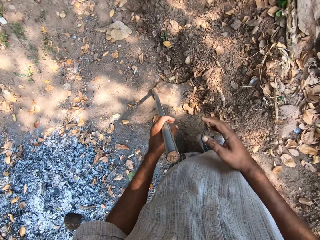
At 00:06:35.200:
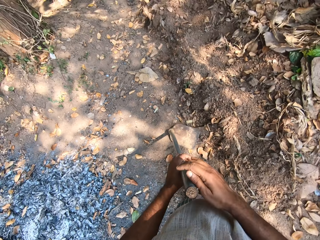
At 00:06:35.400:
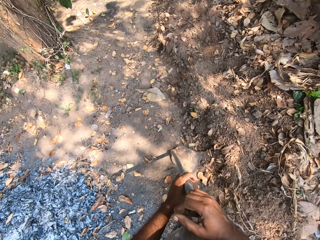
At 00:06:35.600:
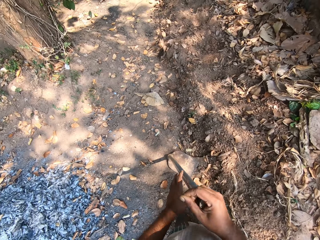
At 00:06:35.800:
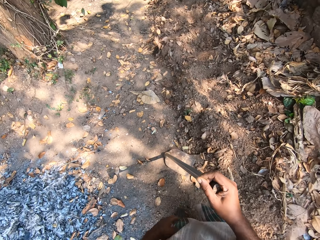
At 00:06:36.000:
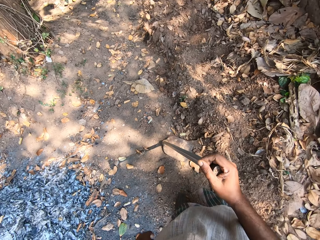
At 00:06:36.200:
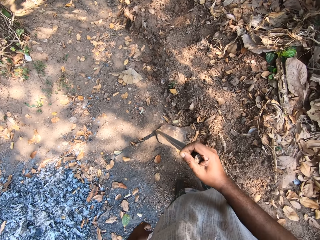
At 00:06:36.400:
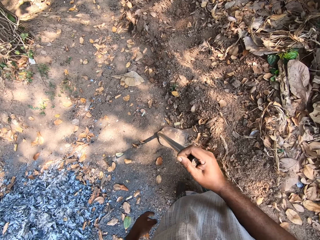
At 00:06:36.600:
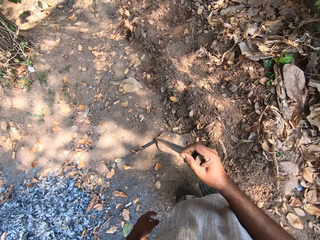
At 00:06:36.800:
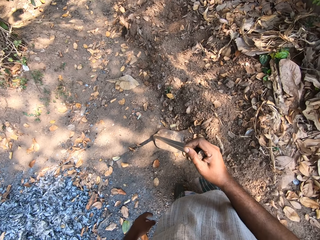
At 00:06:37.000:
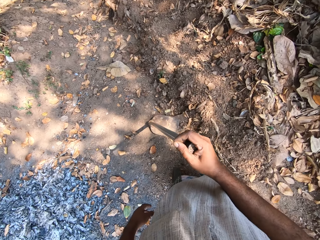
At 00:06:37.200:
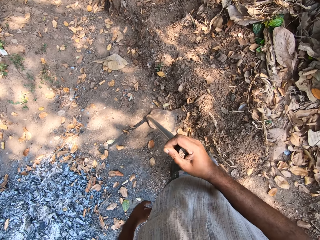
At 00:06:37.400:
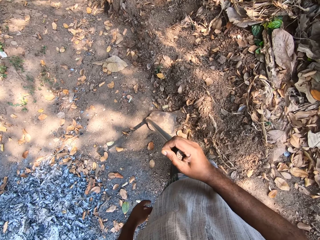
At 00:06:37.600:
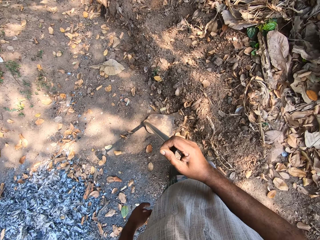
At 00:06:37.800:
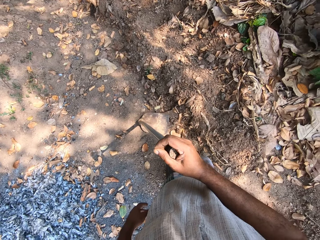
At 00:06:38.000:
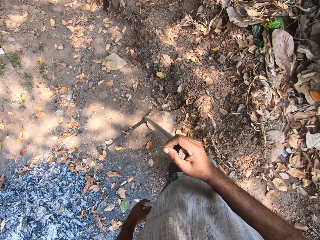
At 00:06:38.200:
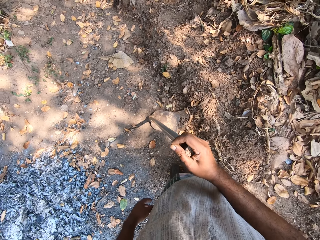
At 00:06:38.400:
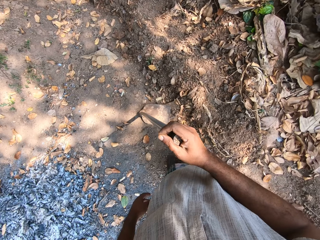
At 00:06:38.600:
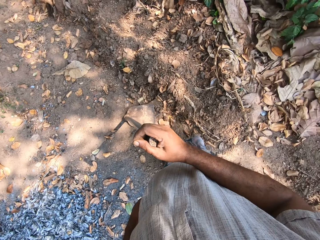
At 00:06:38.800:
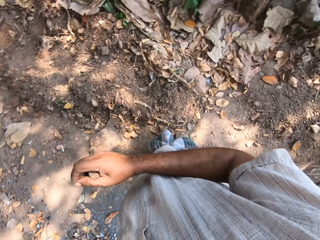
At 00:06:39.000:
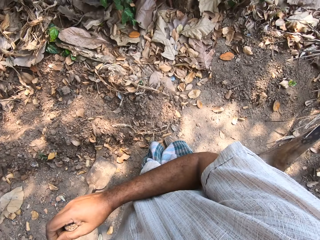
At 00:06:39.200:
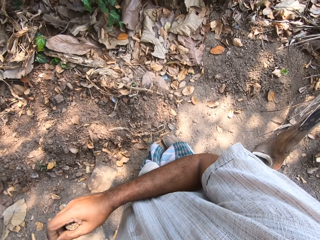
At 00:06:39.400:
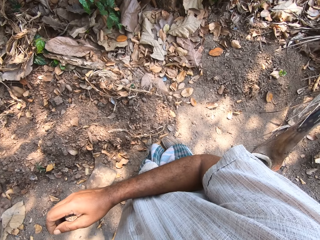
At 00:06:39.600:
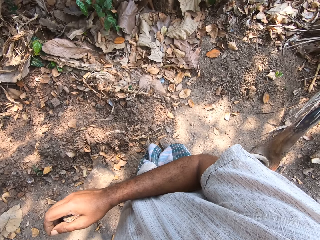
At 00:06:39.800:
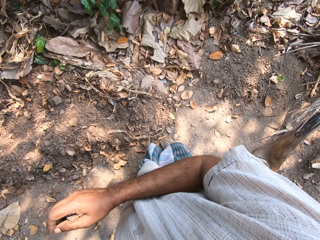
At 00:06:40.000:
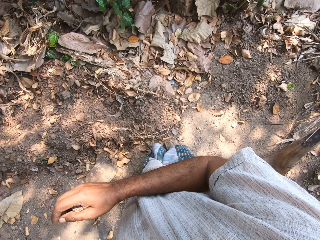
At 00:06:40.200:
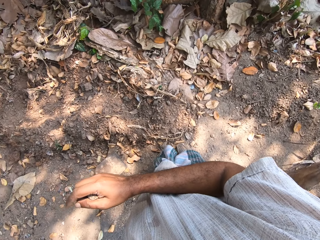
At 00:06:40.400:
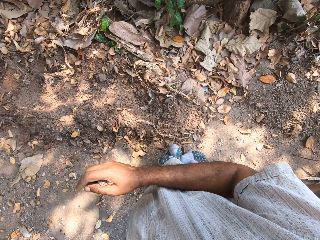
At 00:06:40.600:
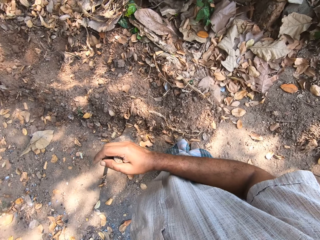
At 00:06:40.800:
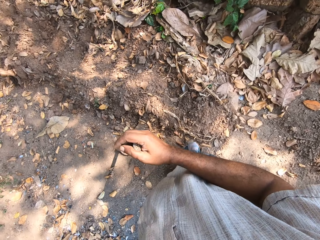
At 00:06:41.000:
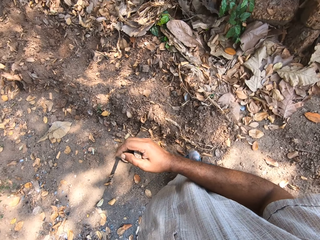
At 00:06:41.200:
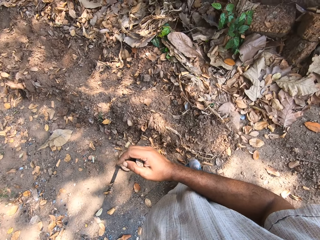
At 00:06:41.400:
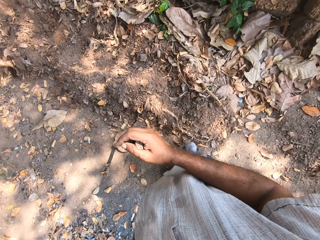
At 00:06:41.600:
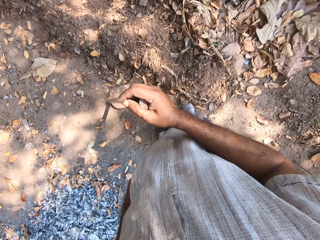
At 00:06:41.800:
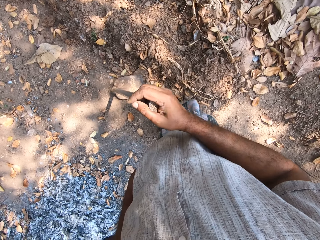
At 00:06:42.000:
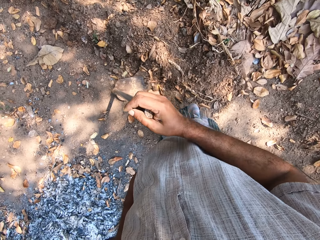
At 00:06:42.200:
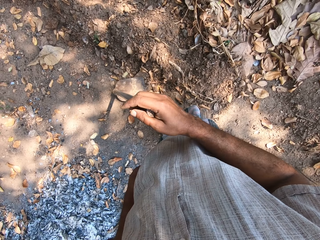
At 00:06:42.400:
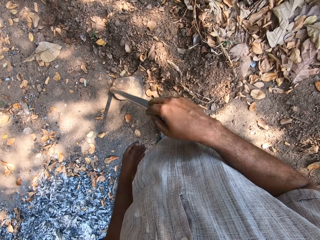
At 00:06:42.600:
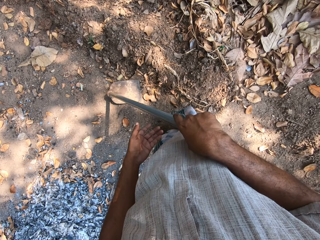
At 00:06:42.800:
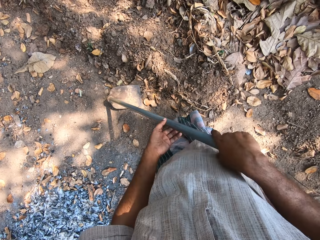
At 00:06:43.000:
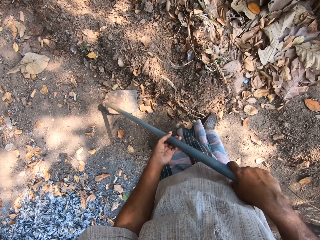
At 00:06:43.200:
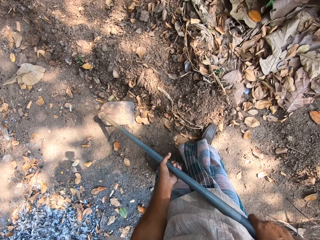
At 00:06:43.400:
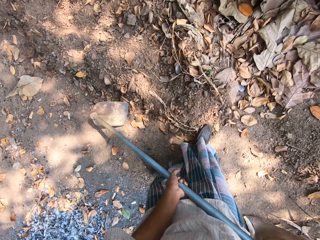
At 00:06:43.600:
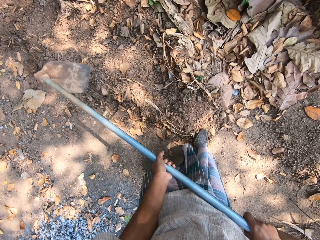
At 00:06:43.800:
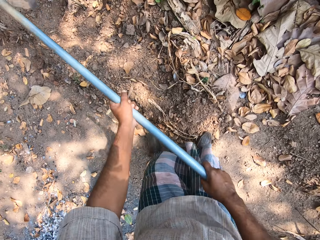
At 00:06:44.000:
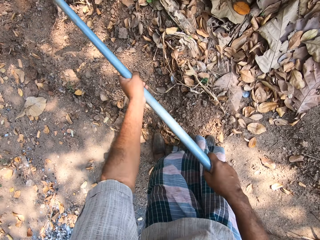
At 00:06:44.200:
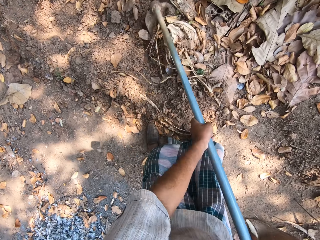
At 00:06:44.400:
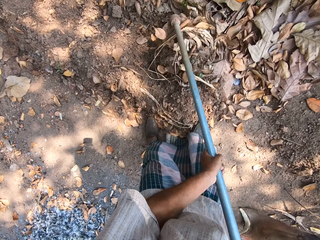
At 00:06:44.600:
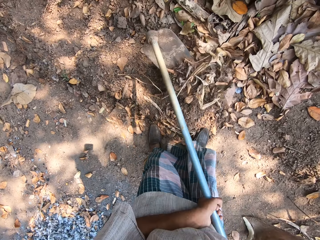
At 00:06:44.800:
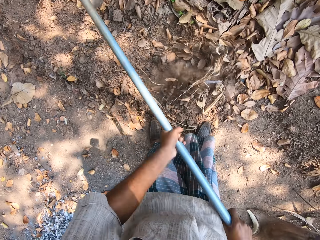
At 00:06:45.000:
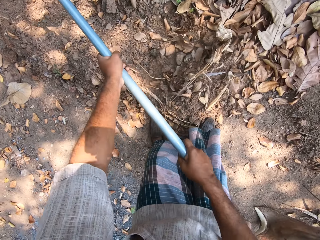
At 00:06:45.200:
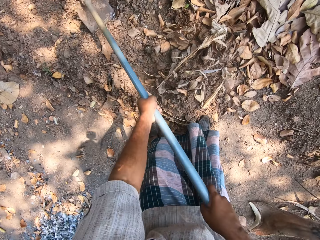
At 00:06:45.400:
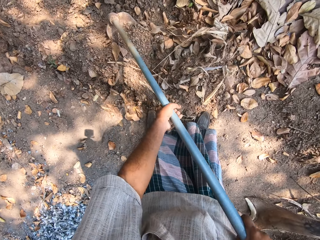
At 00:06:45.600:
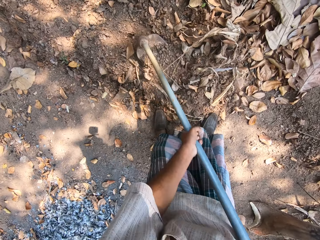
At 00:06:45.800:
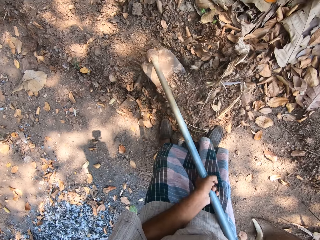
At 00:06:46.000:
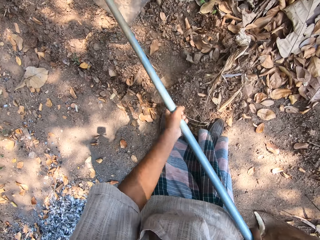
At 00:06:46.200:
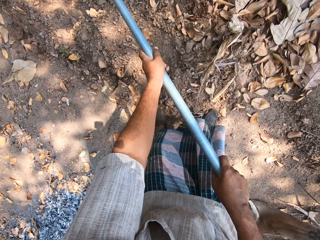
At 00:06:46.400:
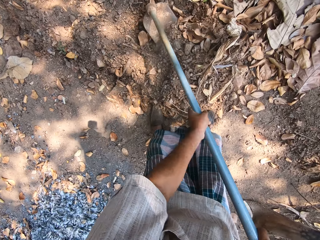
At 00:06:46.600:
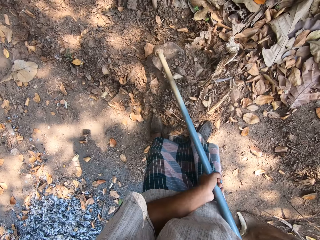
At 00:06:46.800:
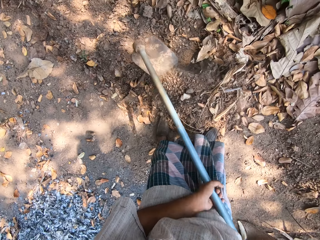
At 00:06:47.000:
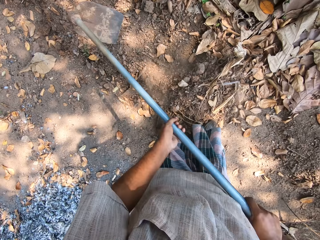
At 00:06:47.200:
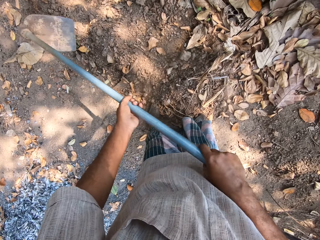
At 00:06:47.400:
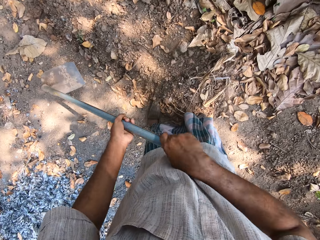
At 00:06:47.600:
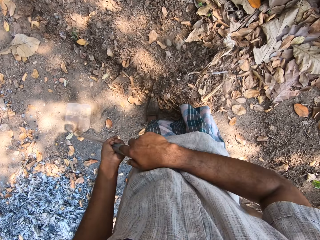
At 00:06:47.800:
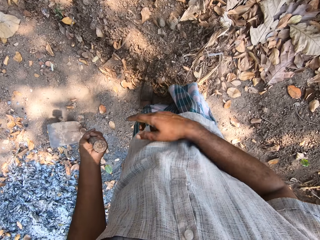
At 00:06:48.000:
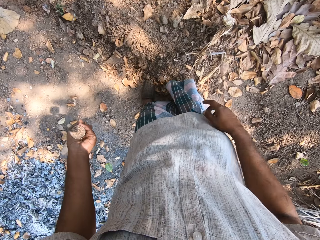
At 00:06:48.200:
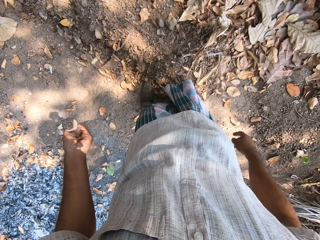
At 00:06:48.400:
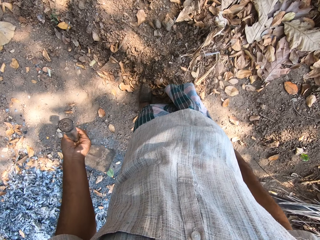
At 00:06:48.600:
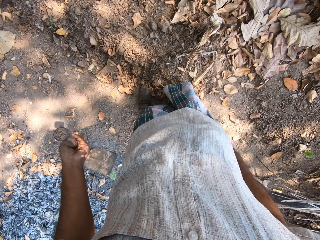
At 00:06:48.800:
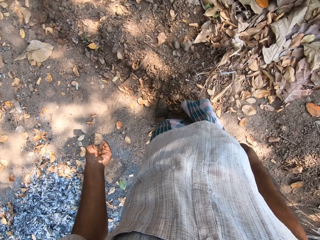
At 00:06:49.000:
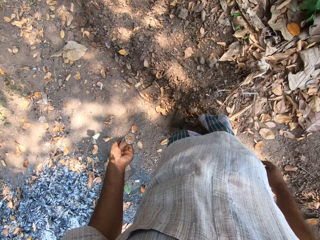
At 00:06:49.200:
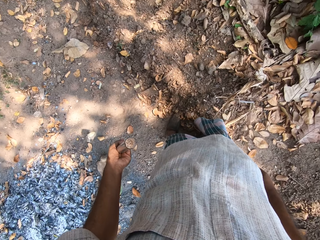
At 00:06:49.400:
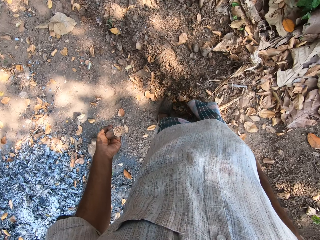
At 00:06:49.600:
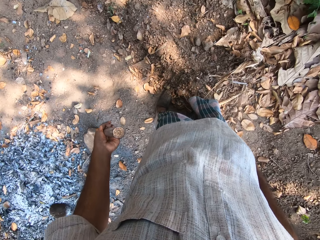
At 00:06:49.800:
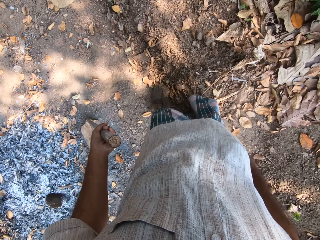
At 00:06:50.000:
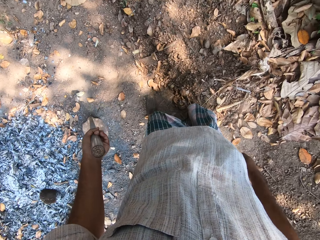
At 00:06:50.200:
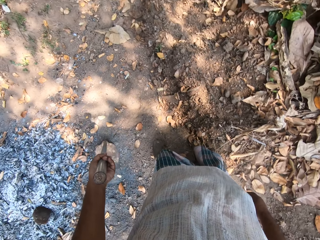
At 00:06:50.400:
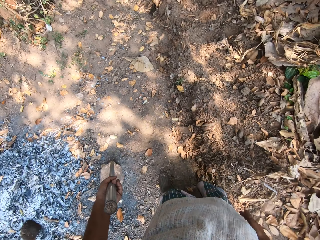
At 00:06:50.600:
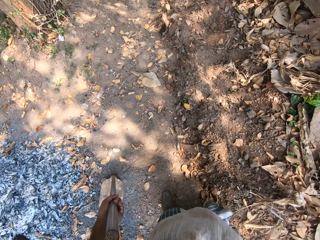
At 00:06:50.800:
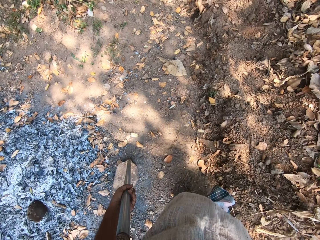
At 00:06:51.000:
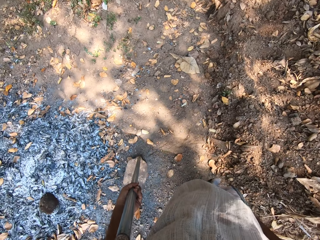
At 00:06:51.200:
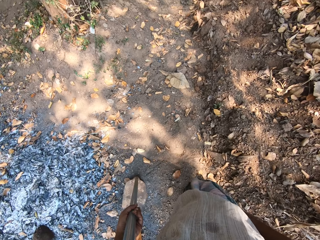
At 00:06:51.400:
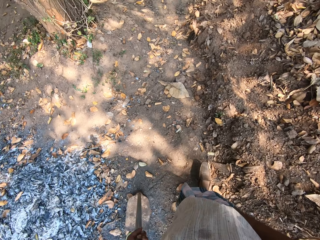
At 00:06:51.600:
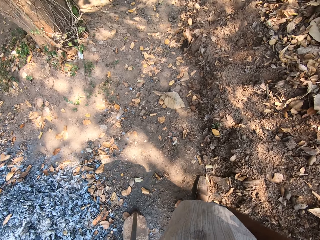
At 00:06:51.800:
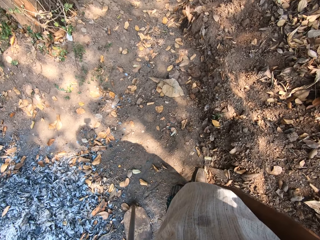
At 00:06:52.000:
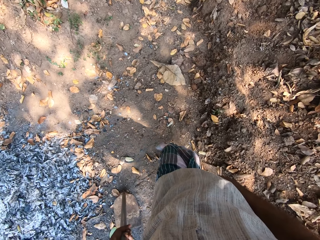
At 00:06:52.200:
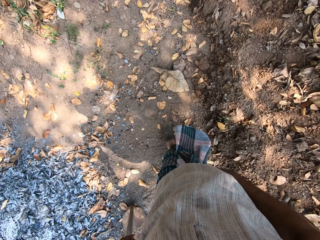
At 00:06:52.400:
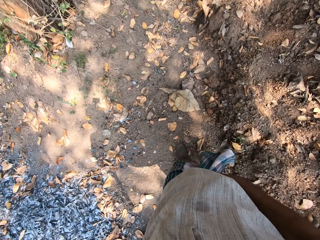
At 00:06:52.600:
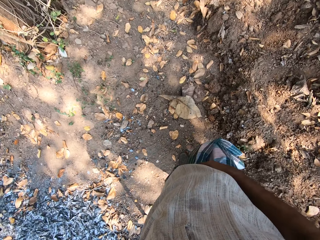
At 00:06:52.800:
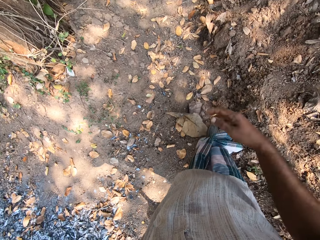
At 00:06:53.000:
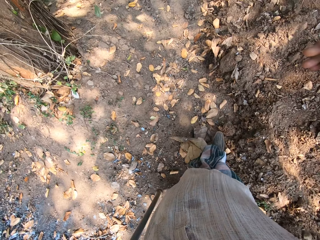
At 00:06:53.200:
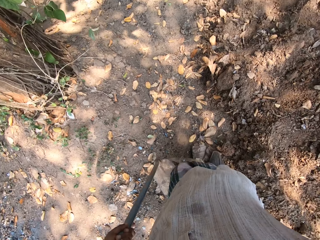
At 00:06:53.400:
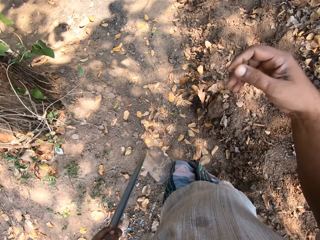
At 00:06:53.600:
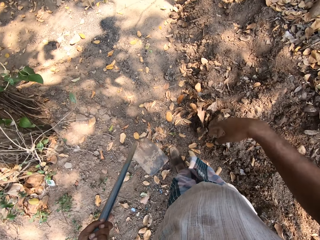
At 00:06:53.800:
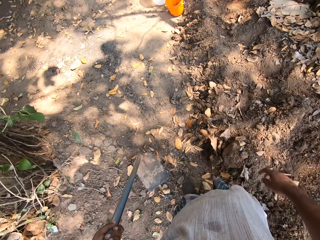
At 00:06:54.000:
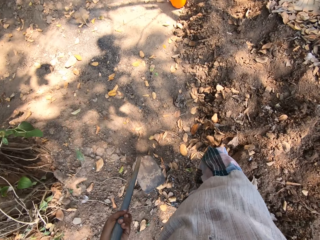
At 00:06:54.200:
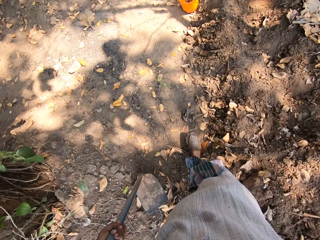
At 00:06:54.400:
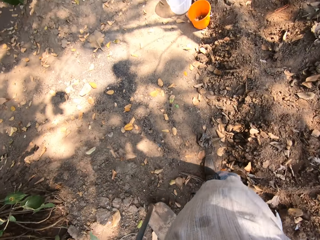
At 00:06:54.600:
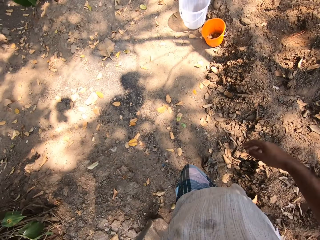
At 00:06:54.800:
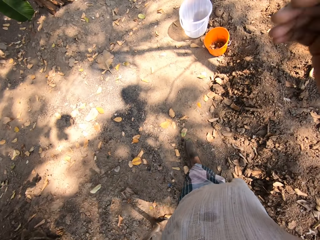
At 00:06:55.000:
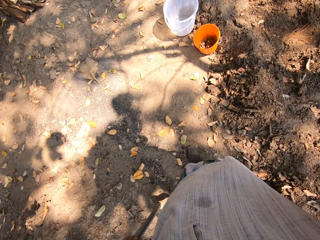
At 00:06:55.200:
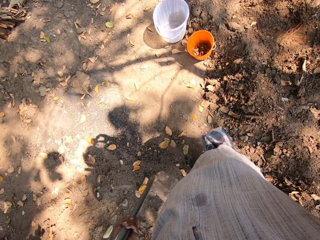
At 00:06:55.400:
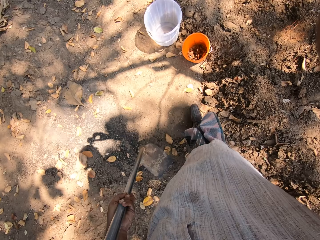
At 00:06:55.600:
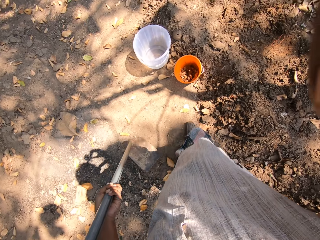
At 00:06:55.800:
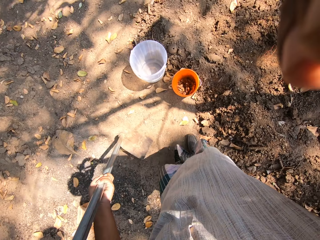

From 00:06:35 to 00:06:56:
The camera wearer holds the hoe with both hands. He holds the hoe with both hands again. He tills the ground with the hoe in his hands. He places the hoe in his hands on the ground. He walks around the farm towards the bucket. He places the hoe in his left hand on the ground and lifts the hoe in his left hand from the ground.
